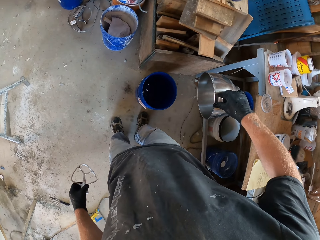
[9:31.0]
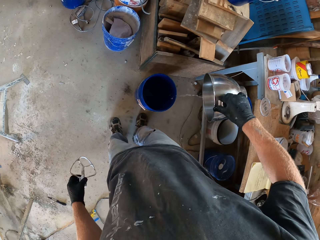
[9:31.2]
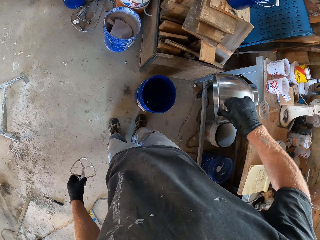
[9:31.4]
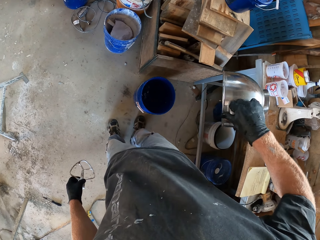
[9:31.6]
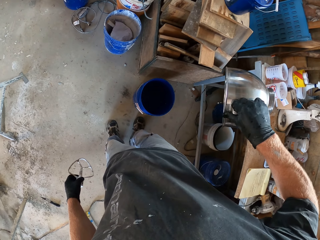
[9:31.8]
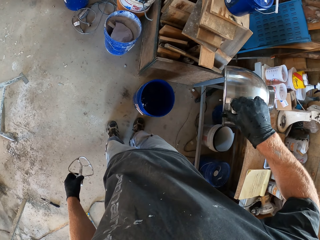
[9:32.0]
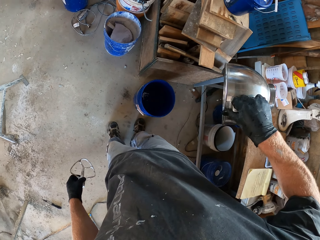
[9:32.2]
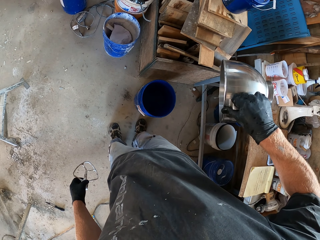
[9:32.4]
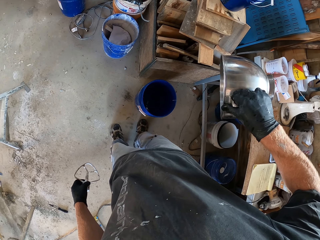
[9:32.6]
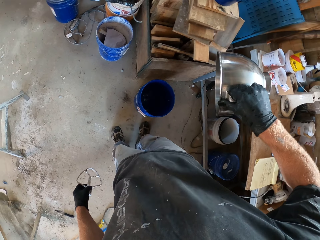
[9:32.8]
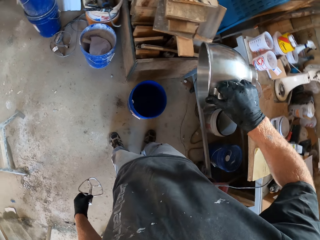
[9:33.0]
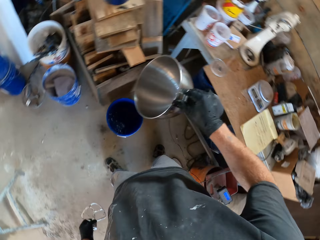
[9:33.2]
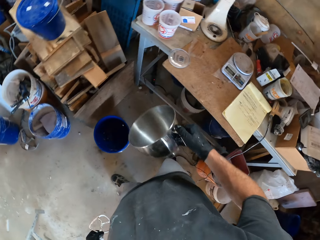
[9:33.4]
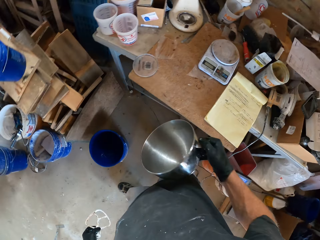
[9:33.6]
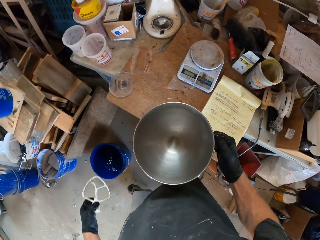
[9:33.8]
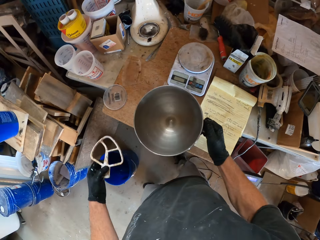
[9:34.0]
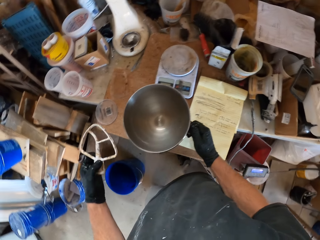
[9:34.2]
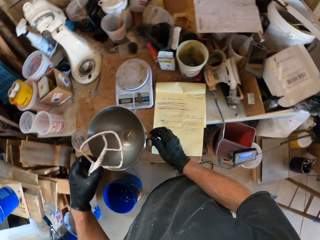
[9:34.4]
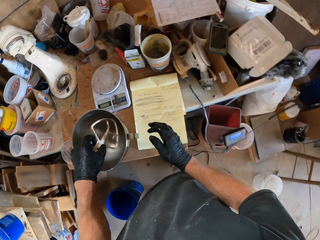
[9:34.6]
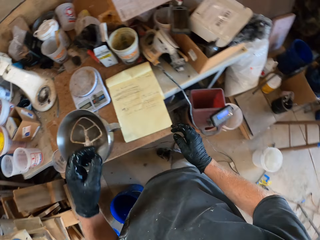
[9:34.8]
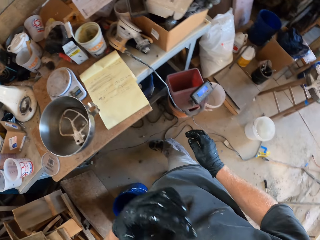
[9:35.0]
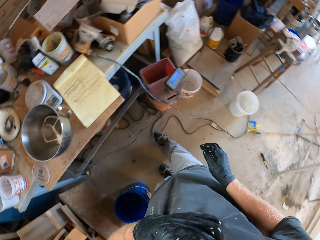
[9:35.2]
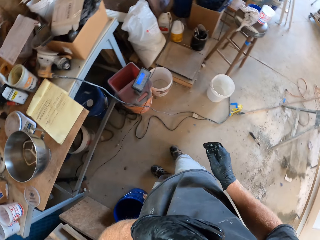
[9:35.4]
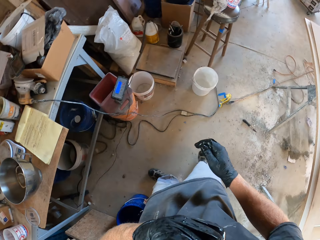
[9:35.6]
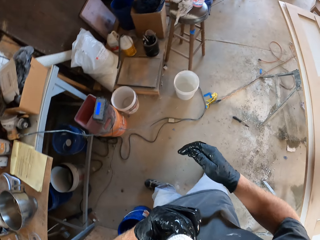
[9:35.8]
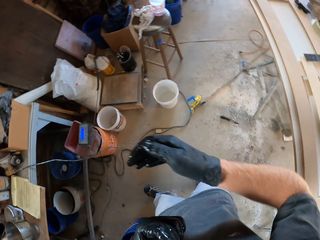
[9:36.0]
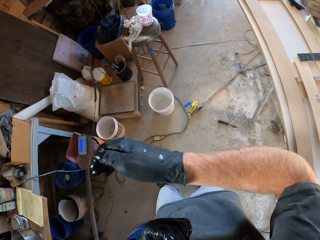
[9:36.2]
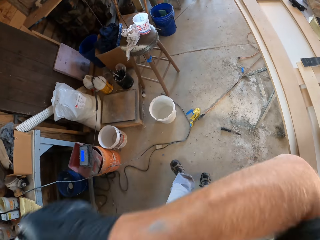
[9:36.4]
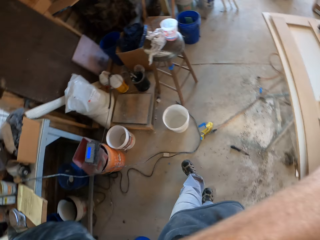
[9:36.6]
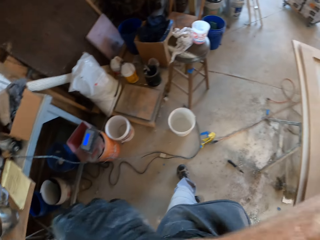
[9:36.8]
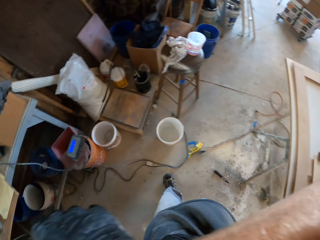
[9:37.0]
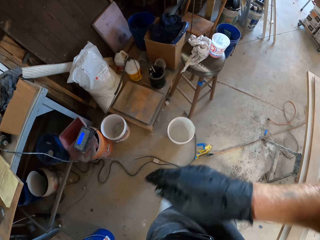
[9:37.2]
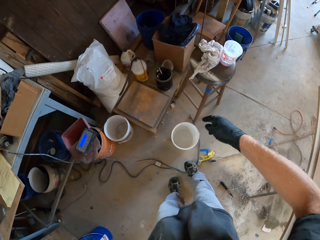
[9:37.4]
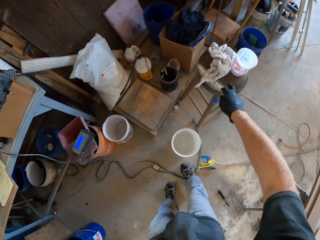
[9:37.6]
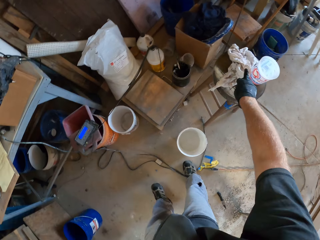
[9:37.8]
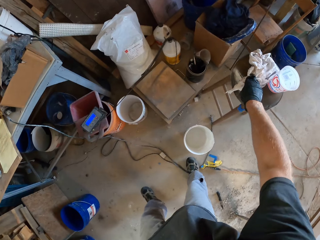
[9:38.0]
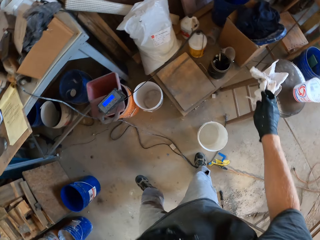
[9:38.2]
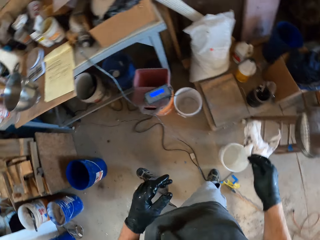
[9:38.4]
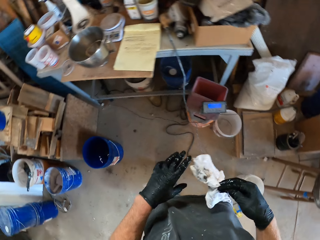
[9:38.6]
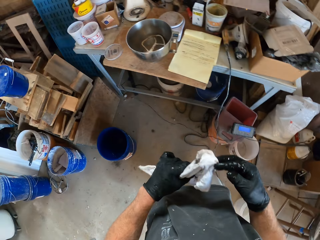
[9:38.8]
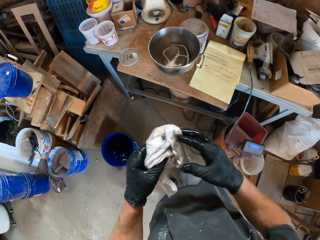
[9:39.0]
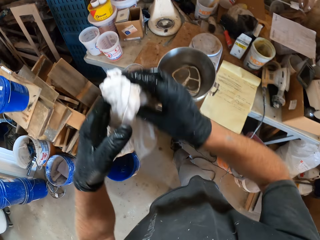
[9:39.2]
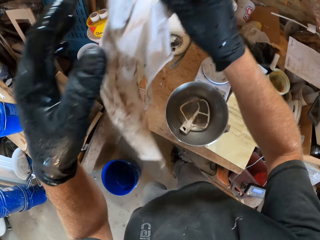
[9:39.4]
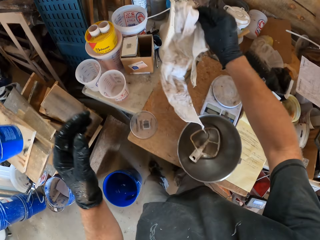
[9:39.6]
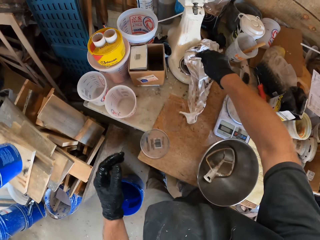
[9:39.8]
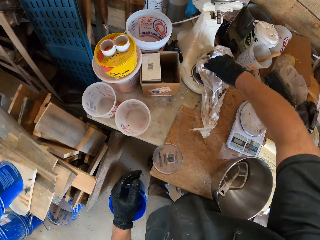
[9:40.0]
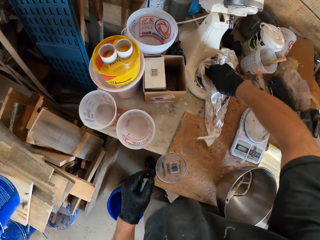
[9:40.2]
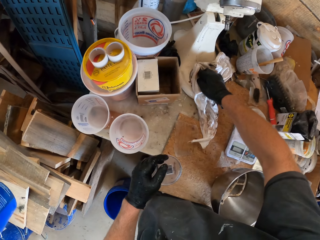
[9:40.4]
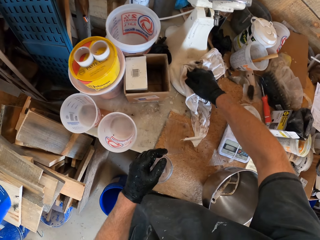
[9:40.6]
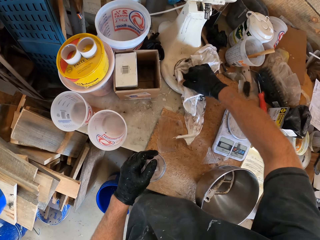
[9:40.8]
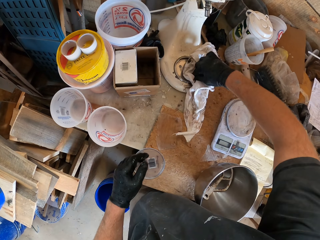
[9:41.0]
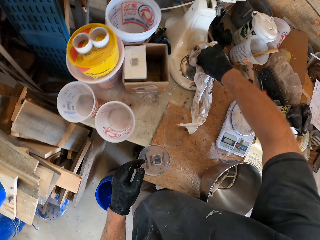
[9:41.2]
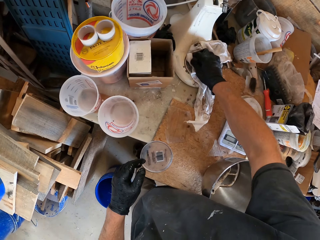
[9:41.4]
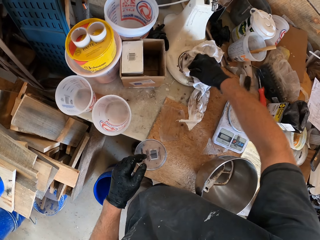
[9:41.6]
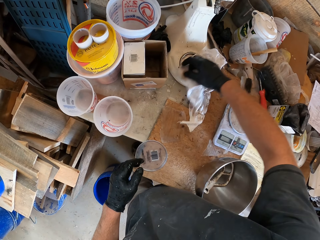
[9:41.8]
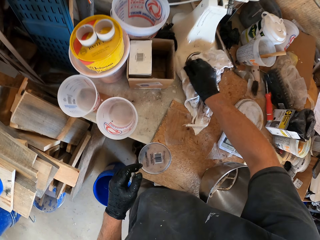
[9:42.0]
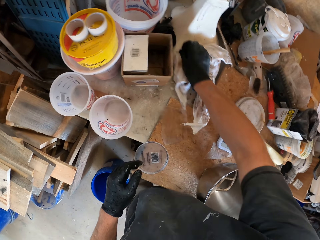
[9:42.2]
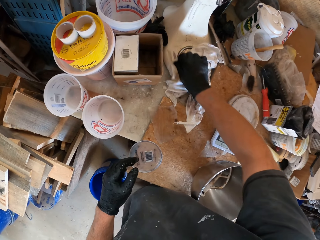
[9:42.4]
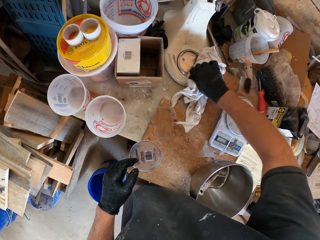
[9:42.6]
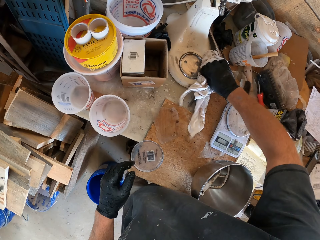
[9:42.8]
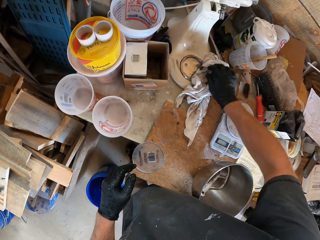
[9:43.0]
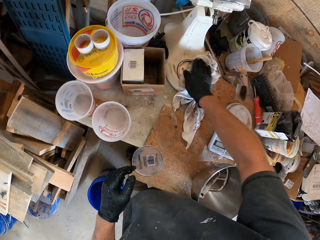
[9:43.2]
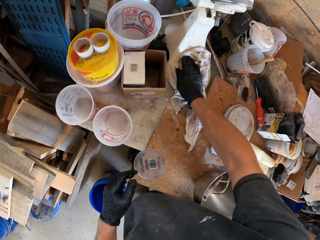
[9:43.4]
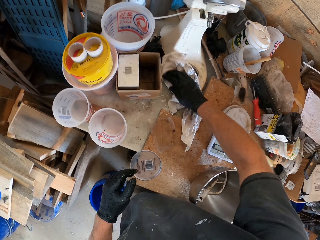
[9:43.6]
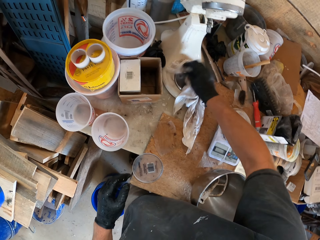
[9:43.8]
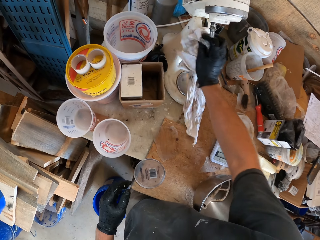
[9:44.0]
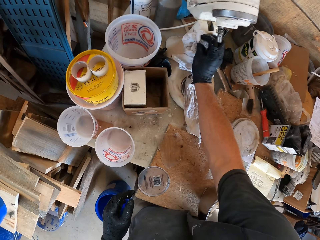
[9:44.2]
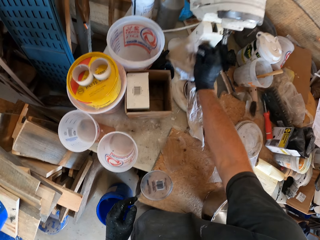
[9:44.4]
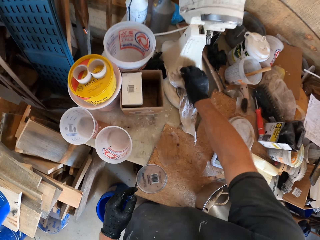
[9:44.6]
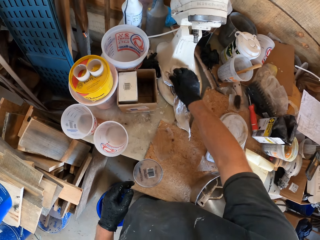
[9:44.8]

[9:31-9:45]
The camera wearer drops the basin of the concrete mixer on the table with his left hand. He drops the mixing paddle inside the basin of the concrete mixer with his left hand. He touches his face with his hands. He wipes his face with his hand. He removes his hand from his face. He picks a piece of cloth from a stool with his right hand. He holds the piece of cloth with both hands. He removes his left hand from the piece of cloth. He cleans the concrete mixer with the piece of cloth in his right hand.

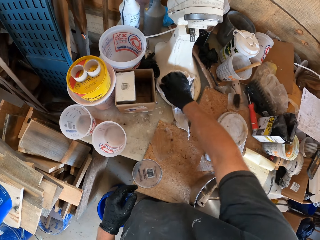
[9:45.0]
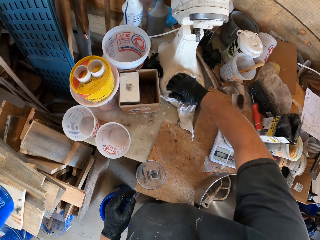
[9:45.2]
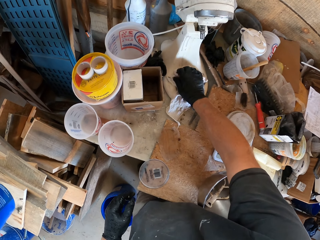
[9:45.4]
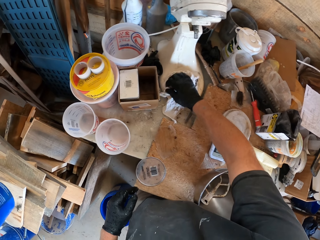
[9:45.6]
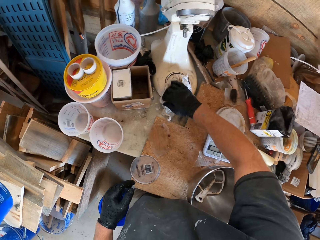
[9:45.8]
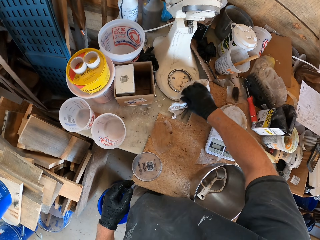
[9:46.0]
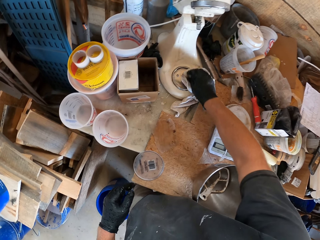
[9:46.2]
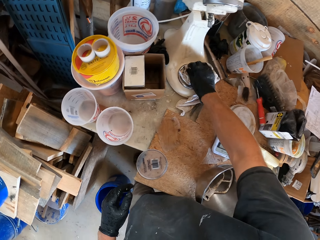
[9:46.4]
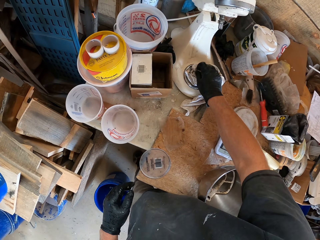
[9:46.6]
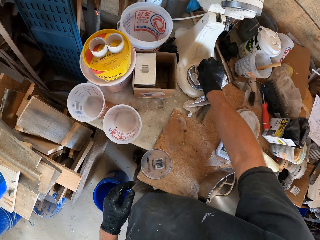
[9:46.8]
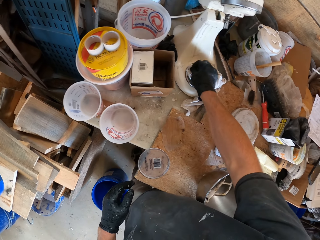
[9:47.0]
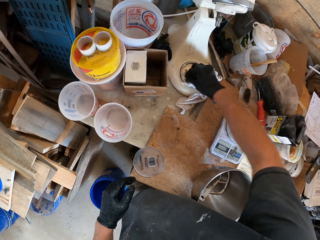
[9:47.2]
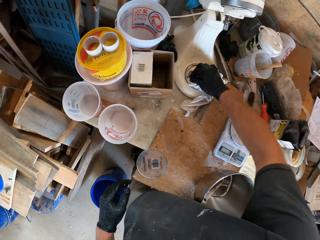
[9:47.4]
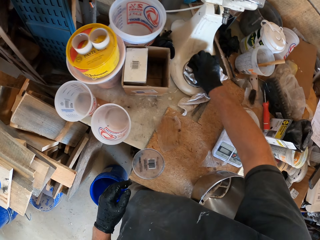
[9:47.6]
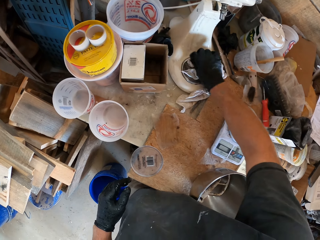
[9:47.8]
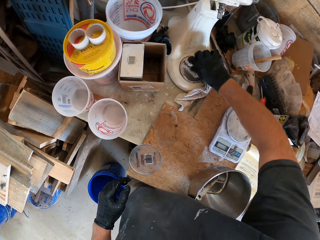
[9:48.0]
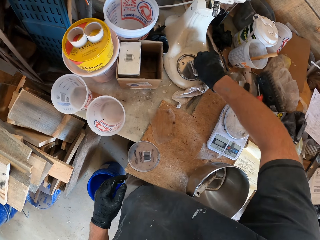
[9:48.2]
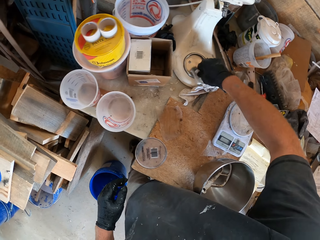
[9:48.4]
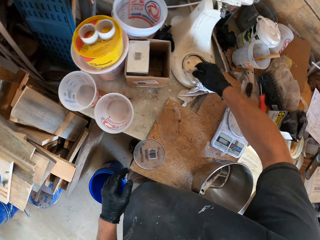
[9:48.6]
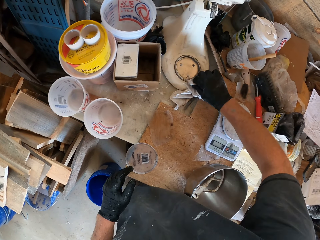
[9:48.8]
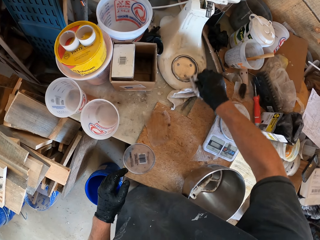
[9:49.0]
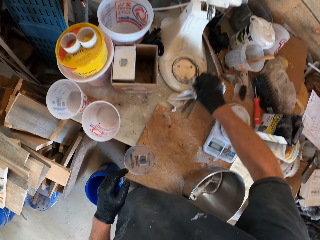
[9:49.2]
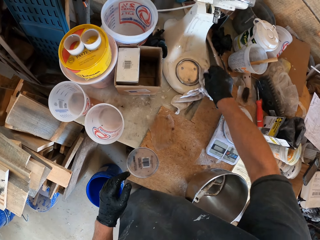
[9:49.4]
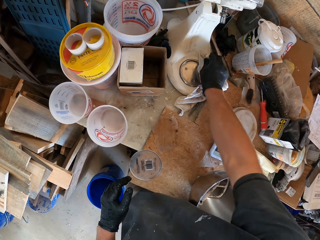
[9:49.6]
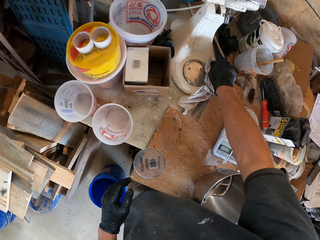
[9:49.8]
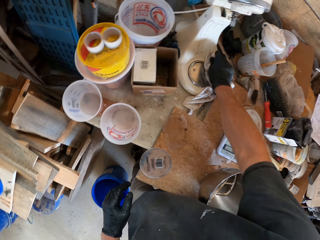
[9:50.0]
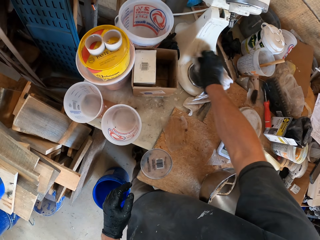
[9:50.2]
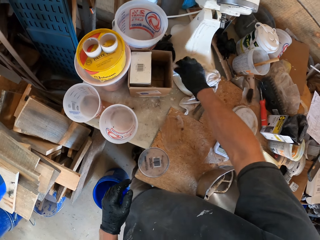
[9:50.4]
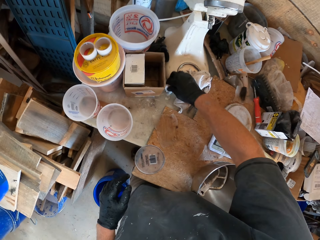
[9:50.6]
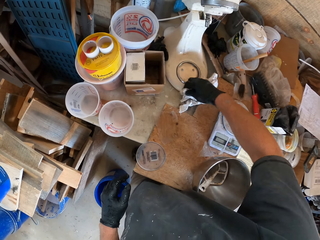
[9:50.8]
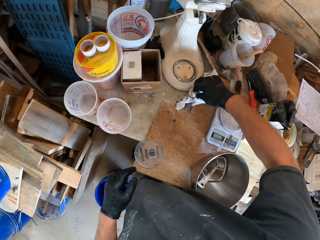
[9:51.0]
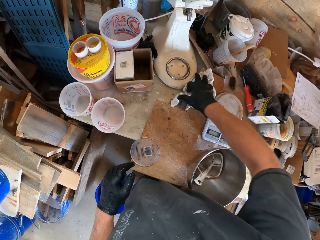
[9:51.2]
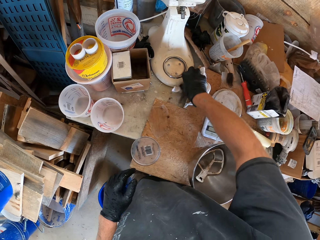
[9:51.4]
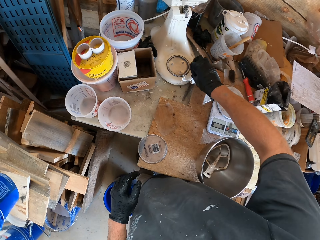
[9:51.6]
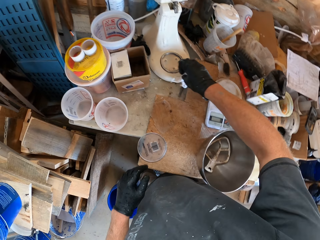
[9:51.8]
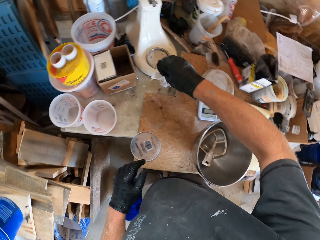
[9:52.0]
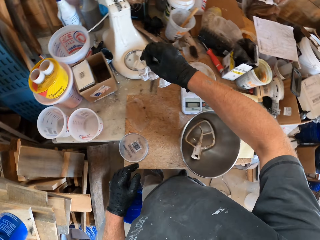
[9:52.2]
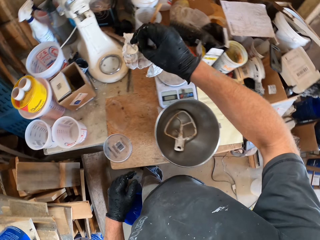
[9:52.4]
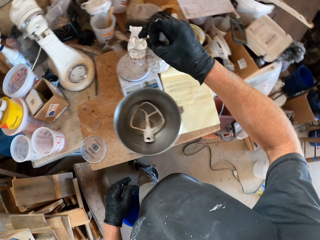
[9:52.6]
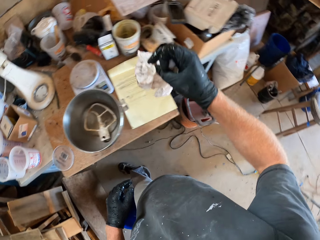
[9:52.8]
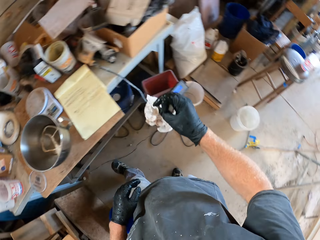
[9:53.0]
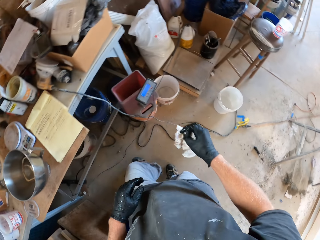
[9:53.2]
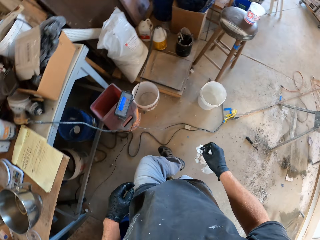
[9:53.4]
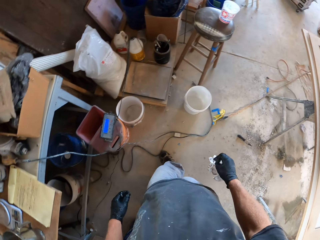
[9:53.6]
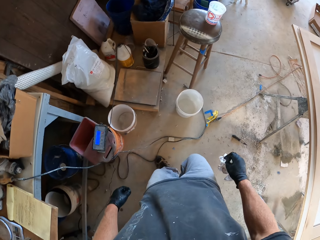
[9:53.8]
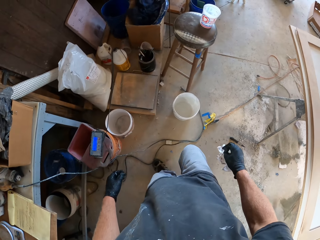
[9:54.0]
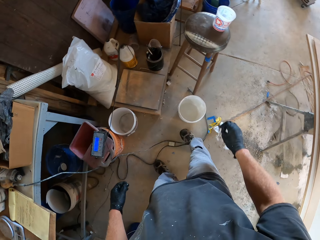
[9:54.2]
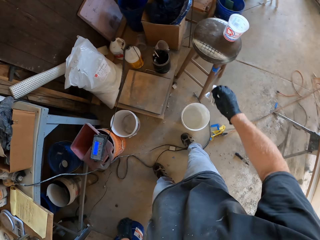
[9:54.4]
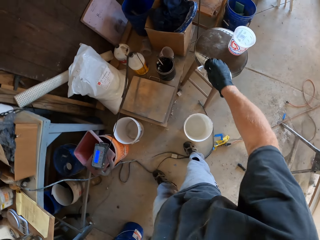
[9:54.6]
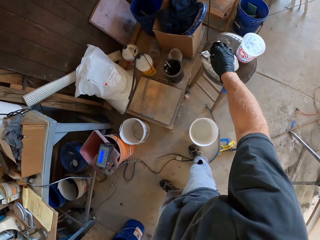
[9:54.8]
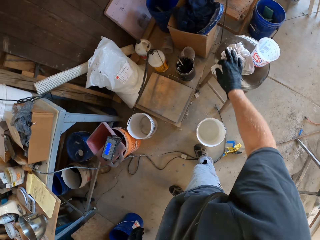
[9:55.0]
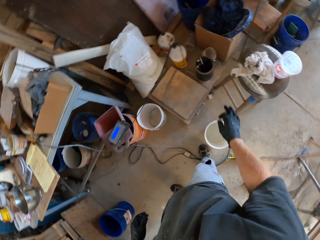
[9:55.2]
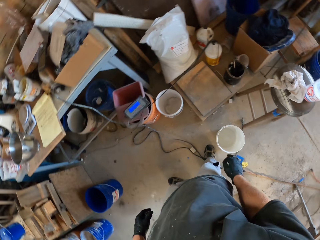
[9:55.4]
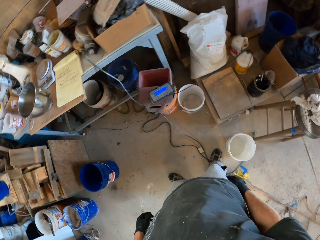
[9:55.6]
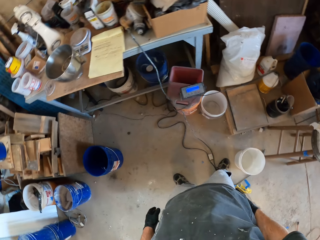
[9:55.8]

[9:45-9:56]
The camera wearer moves towards the stool with the piece of cloth in his right hand. He drops the piece of cloth on the stool.
